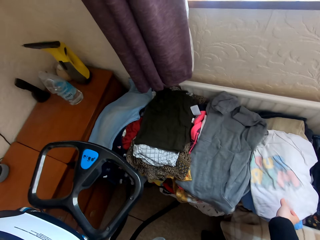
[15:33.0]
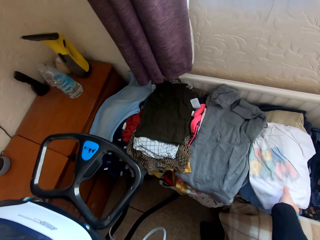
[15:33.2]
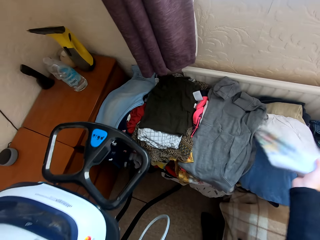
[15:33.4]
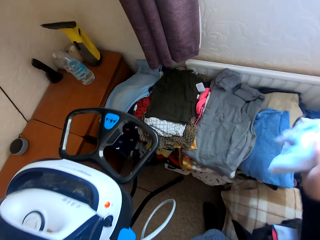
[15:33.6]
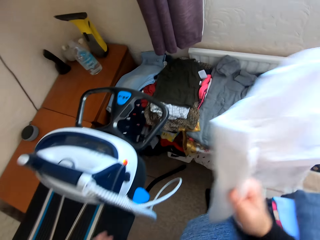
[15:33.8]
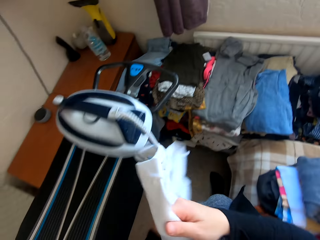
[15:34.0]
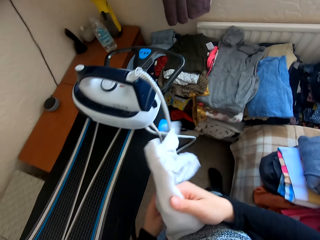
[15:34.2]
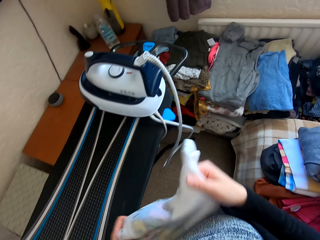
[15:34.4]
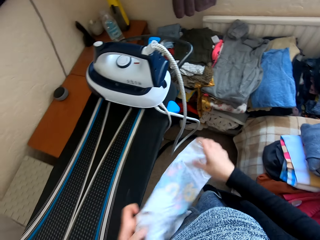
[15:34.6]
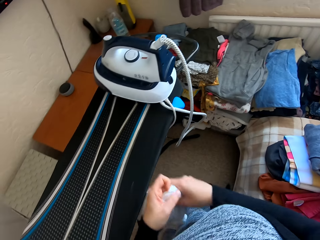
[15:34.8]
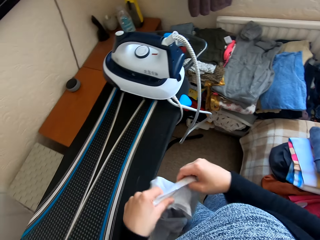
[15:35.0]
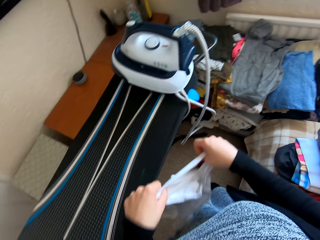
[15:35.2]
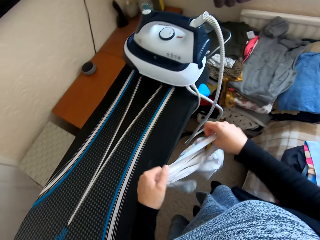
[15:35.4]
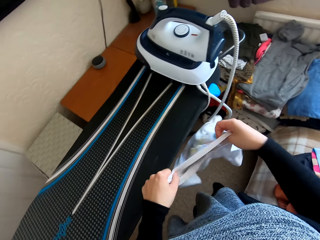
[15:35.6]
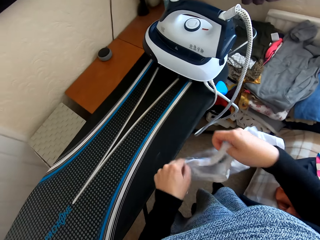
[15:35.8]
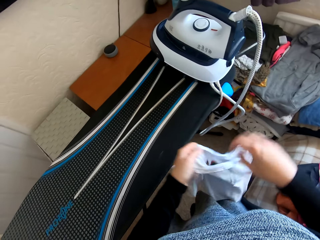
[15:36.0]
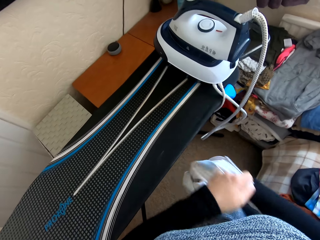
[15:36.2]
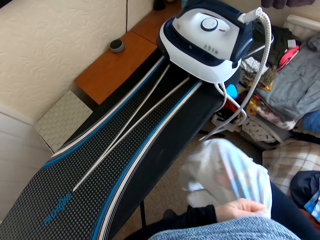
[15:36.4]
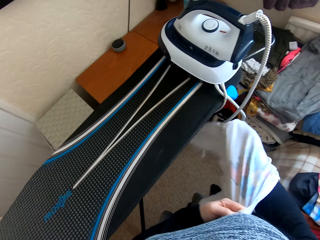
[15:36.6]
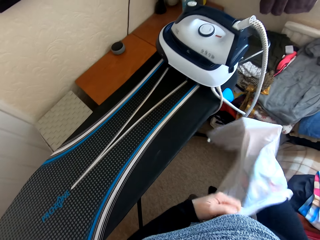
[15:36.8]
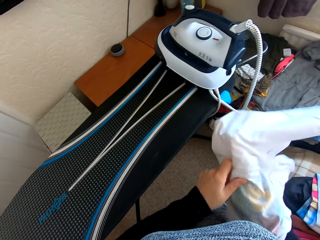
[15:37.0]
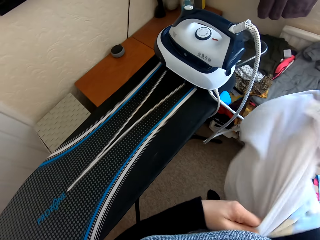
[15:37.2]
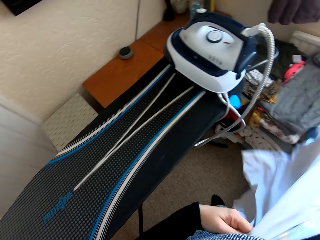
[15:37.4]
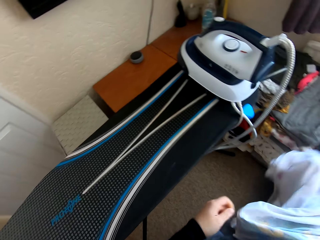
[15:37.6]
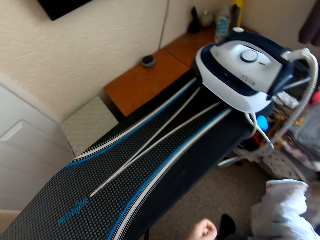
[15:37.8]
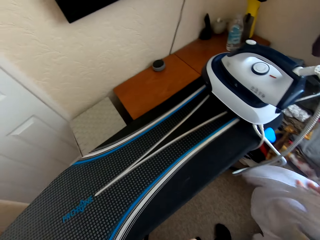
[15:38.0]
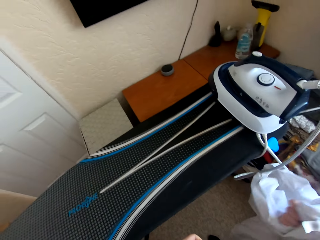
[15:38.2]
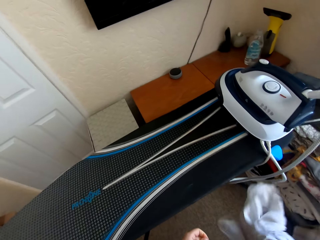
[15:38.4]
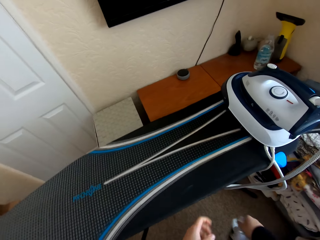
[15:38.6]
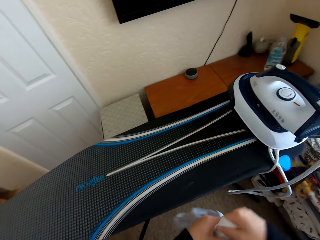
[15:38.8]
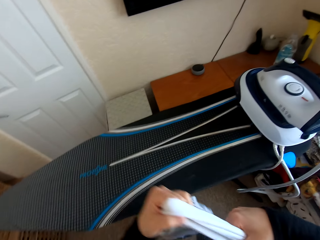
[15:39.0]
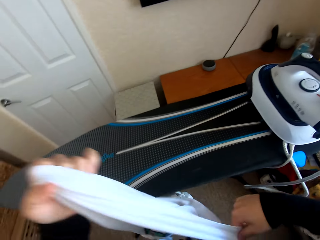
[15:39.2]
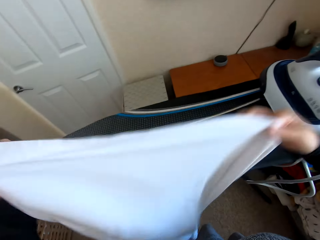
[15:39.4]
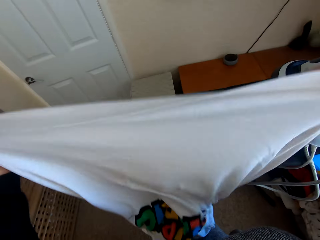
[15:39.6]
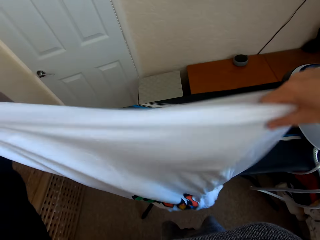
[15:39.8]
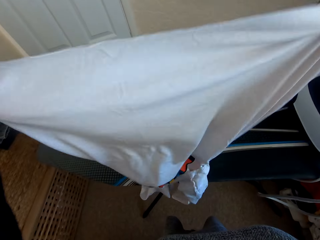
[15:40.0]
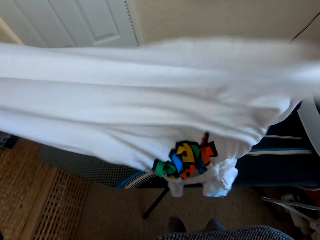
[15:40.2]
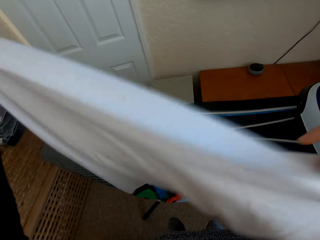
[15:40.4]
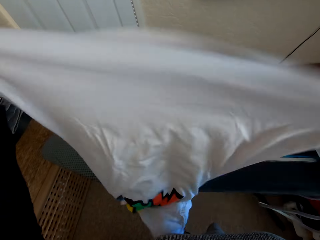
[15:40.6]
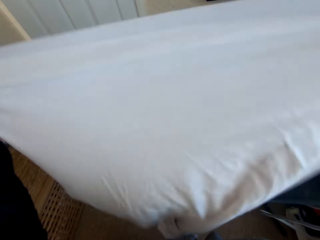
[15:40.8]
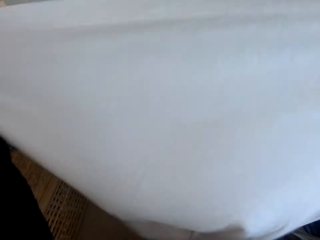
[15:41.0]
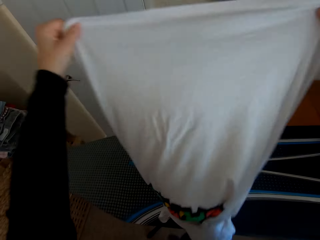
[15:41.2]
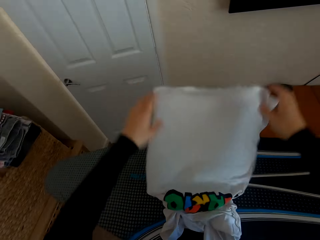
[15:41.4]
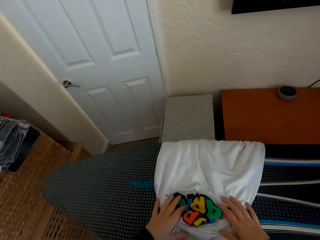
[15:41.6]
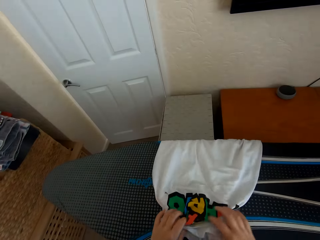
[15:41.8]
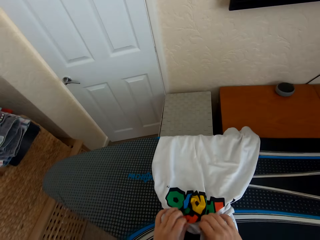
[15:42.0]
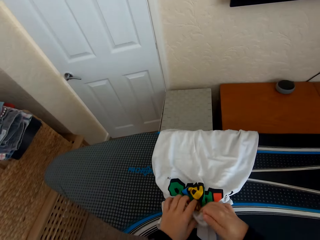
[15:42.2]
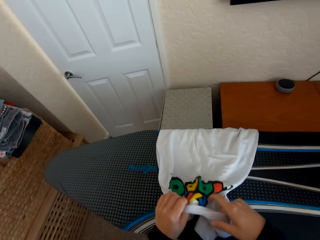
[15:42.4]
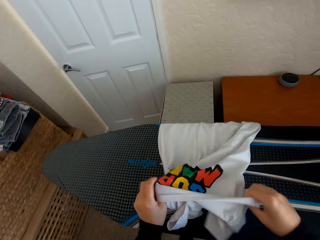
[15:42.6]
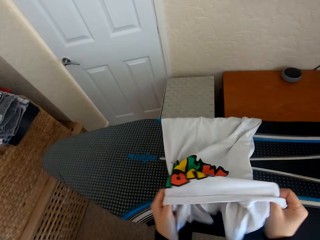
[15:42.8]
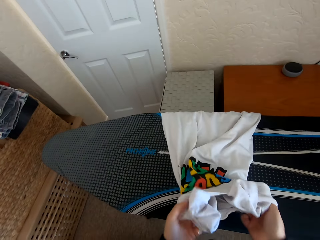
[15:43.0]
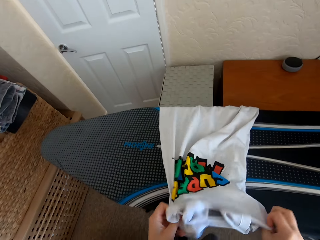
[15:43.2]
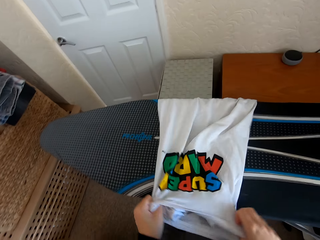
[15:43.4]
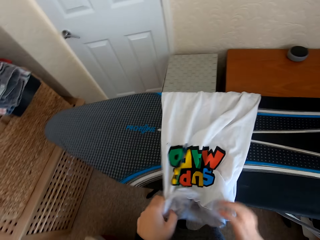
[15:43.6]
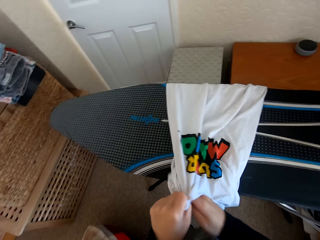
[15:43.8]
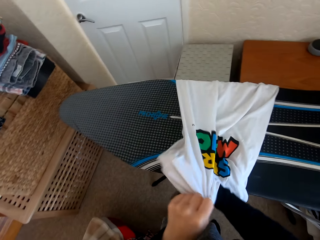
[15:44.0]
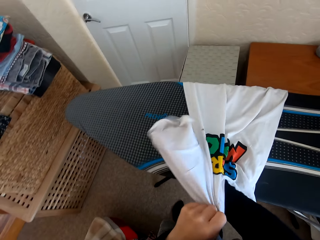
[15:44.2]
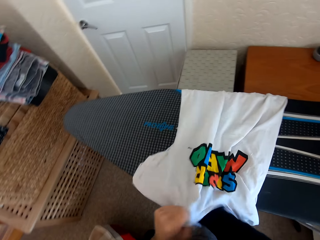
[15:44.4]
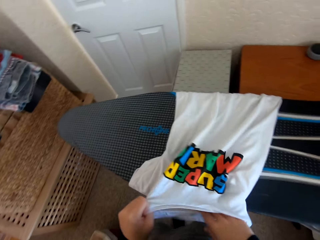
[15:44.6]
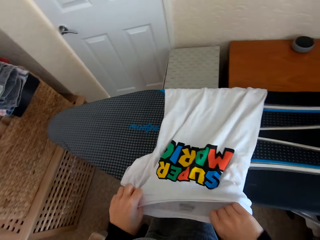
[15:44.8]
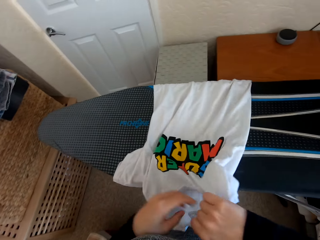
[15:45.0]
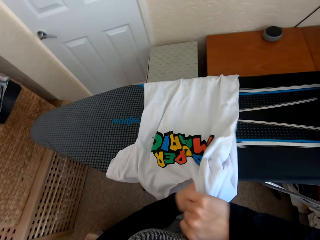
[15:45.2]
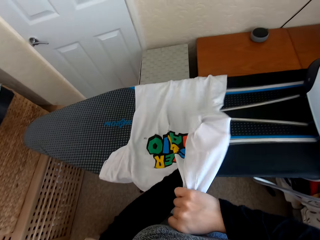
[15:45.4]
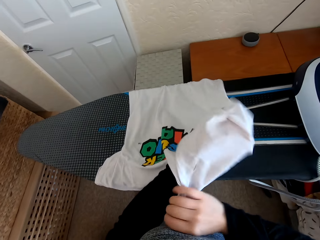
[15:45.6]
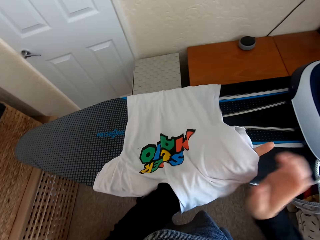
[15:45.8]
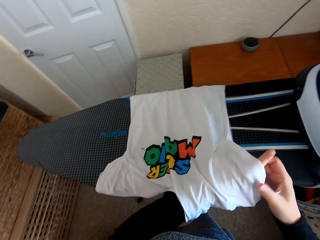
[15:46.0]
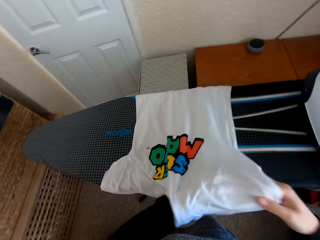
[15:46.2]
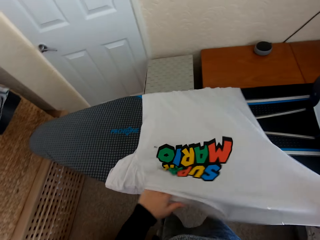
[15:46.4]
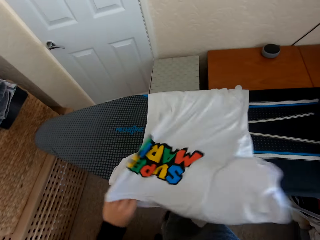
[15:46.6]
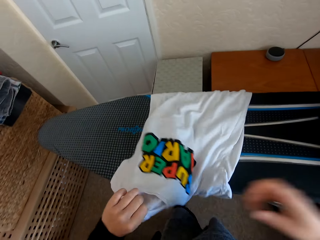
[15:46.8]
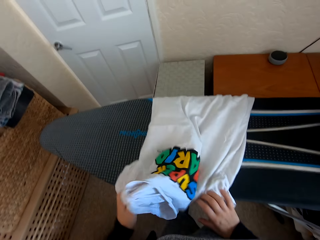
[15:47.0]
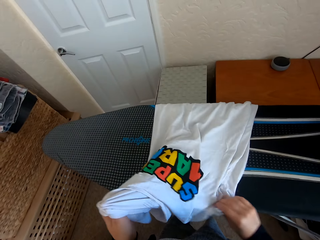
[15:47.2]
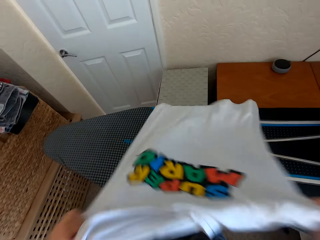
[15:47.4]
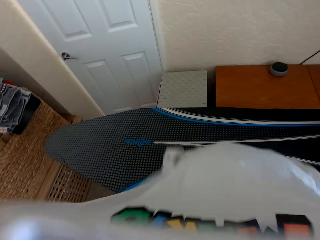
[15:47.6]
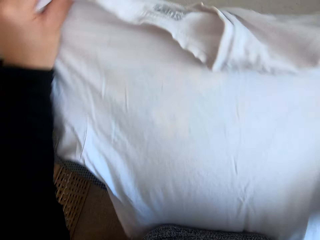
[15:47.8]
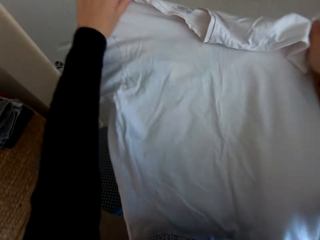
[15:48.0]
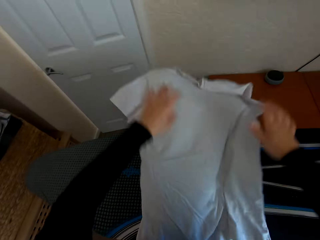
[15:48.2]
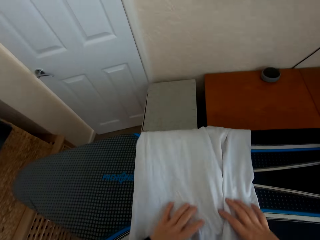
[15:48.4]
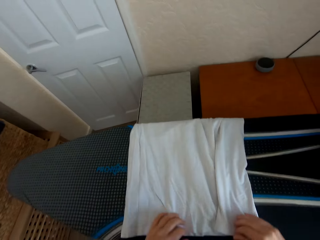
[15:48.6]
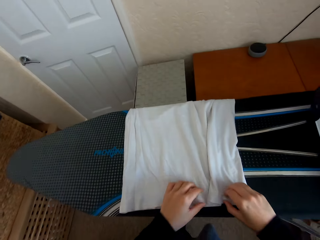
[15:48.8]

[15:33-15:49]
The camera wearer picks the folded t-shirt from the table. They unfold the t-shirt and turn the t-shirt upside out. They adjust the t-shirt on the iron board and place the t-shirt on the Brabantia iron board.

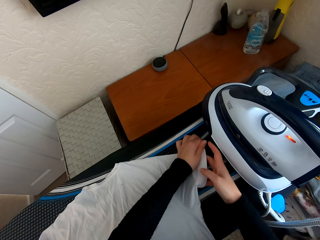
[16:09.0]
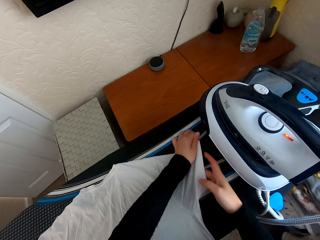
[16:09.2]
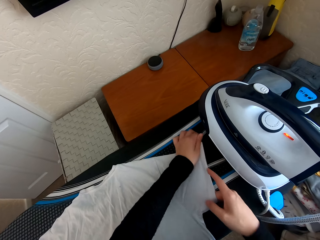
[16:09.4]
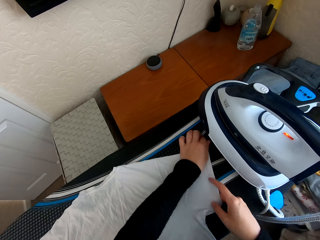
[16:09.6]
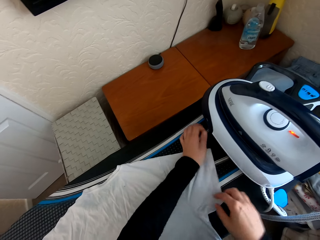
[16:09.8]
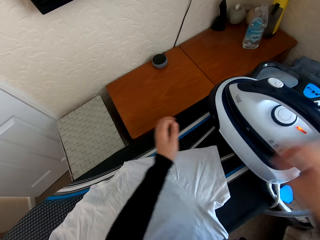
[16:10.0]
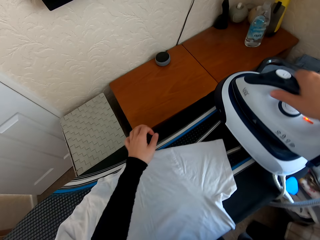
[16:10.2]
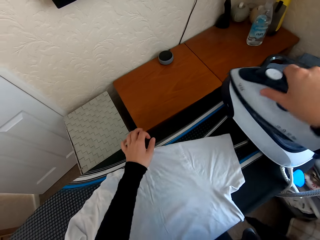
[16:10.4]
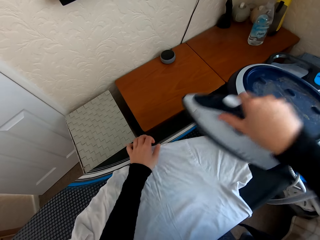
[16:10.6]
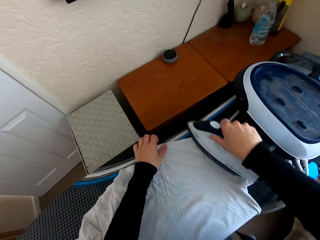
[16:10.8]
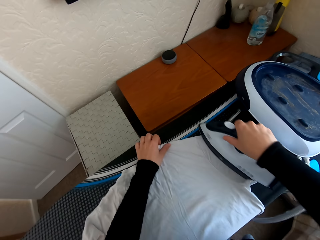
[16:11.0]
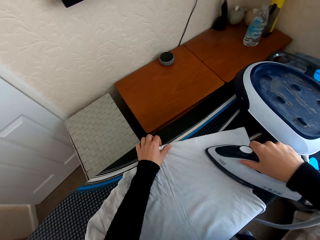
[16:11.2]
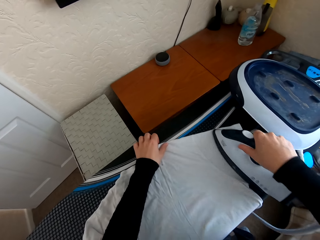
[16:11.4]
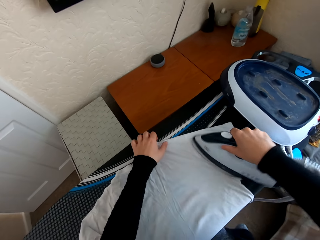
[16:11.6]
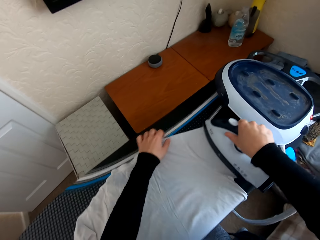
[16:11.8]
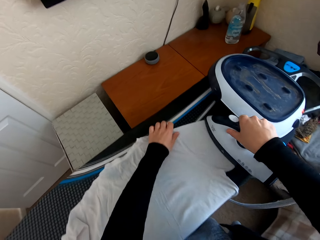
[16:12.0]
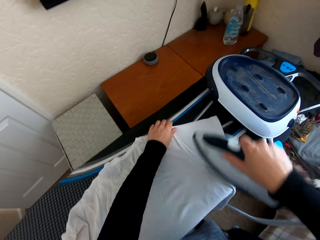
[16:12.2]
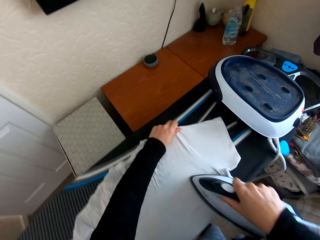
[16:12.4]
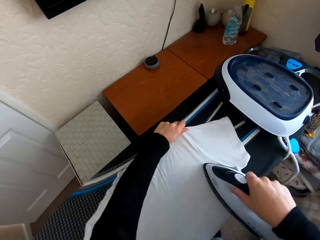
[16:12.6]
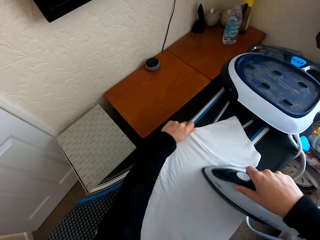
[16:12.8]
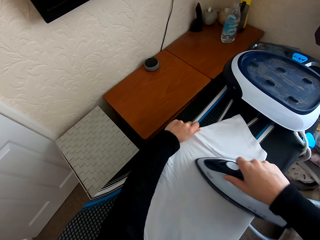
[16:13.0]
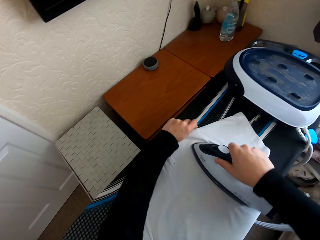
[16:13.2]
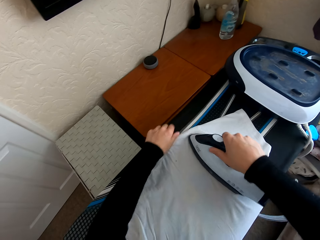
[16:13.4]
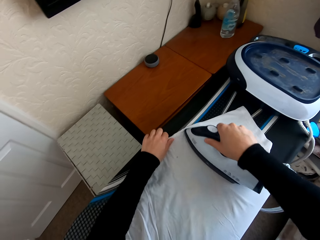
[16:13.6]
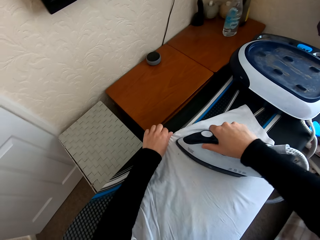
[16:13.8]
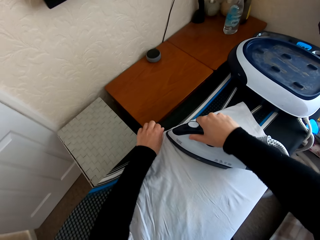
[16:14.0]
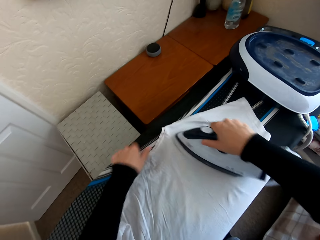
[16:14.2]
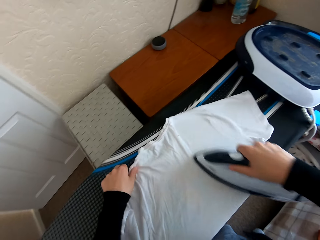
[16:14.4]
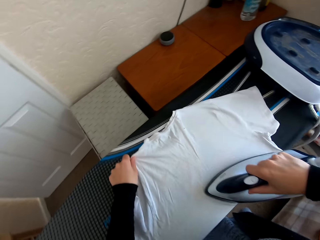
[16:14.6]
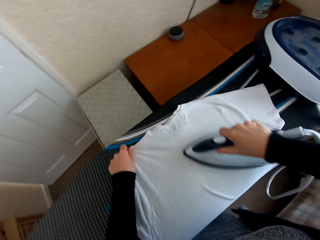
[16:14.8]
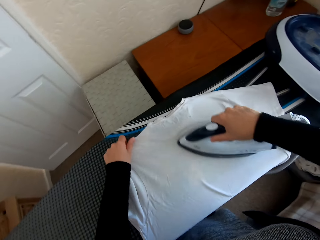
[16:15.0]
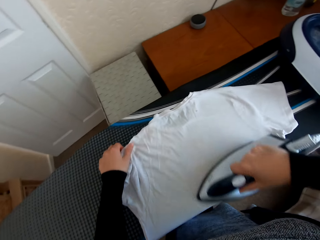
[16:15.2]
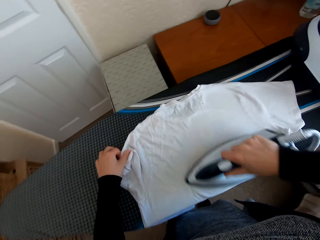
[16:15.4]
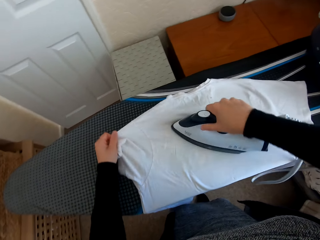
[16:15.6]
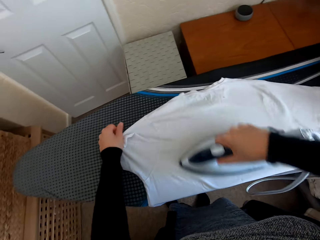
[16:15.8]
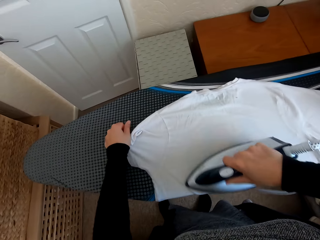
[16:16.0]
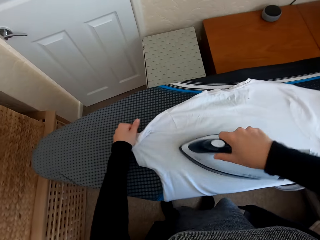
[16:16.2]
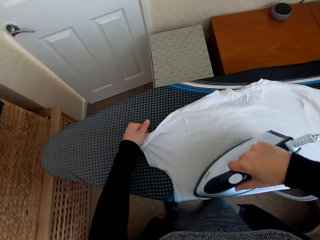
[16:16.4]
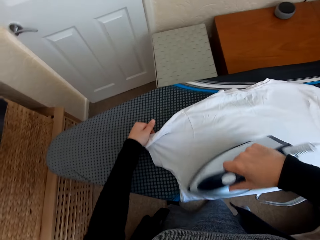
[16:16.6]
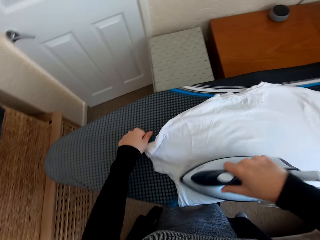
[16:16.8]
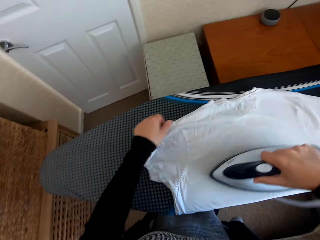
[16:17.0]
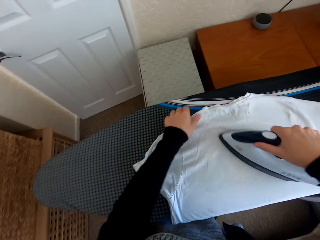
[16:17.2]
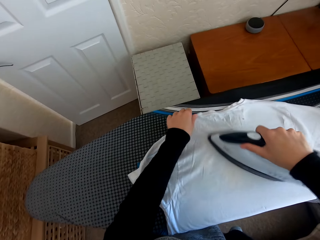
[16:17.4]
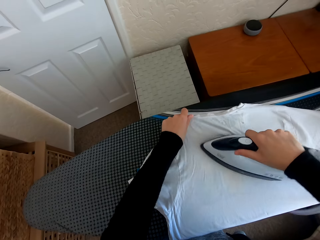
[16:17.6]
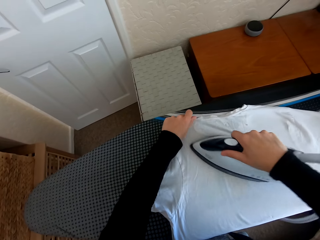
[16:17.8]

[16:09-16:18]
The camera wearer picks the iron box from the iron board hanger. They iron the t-shirt on the Brabantia iron board with the iron box.
